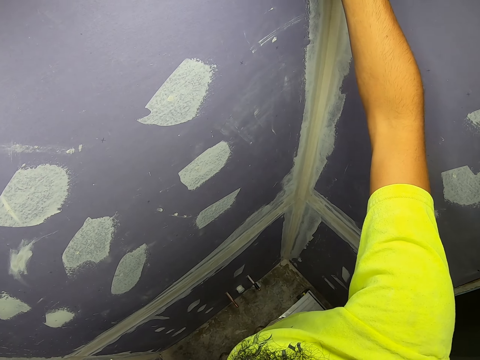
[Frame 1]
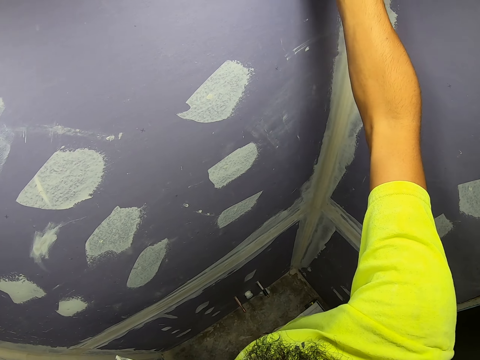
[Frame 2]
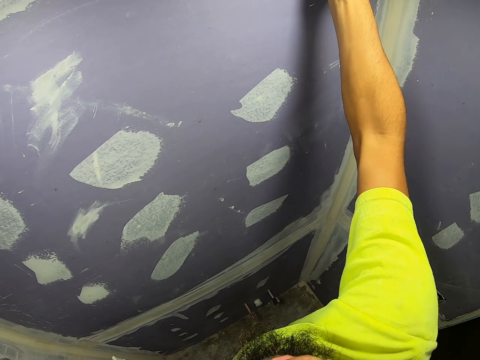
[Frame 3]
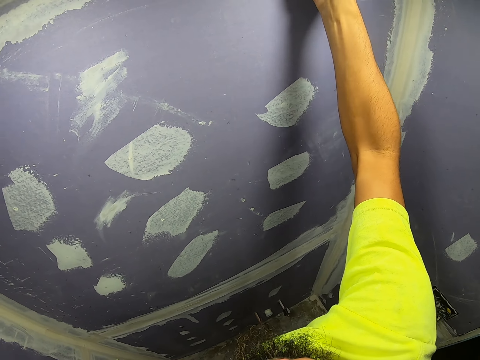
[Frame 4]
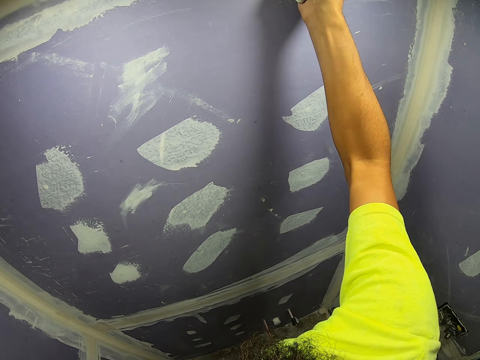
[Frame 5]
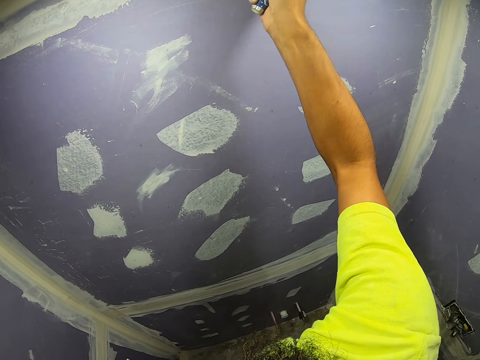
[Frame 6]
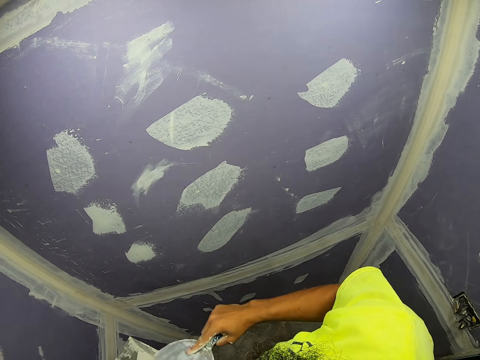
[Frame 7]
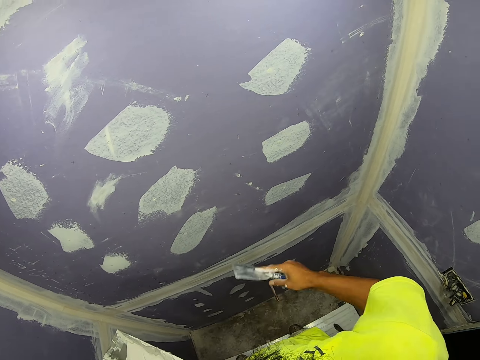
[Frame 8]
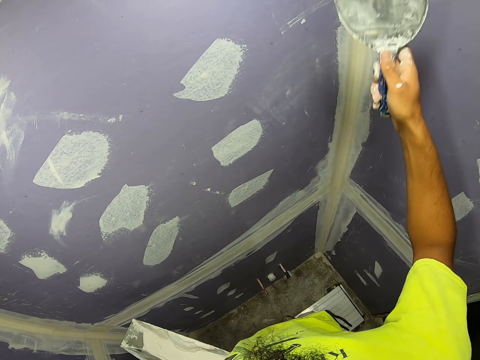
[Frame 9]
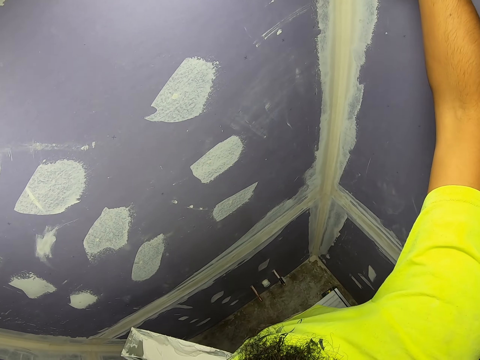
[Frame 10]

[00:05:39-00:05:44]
The camera wearer cleans the scraper on the venetian plaster tray. They paint the wall. They remove the excess venetian plaster with the scraper.

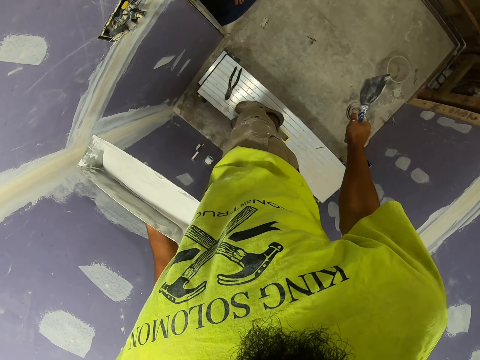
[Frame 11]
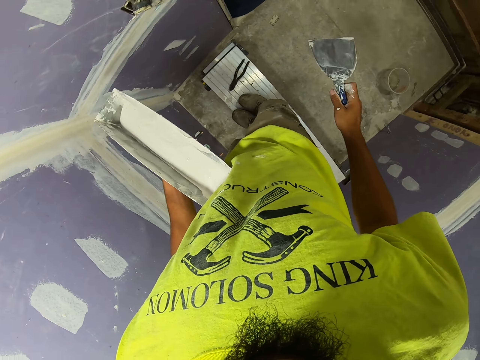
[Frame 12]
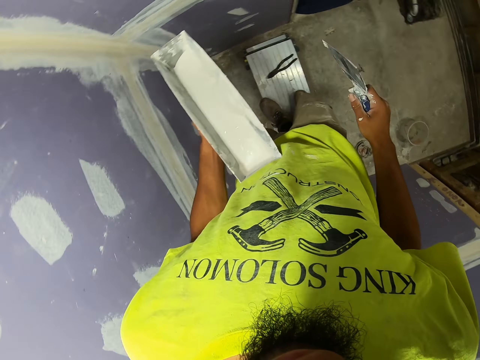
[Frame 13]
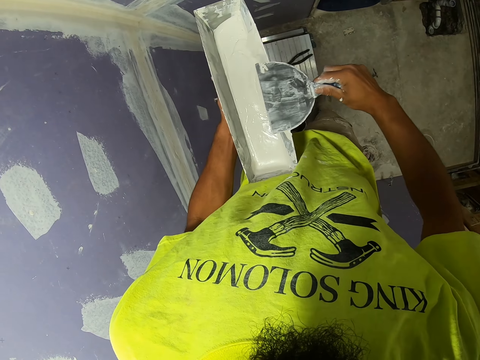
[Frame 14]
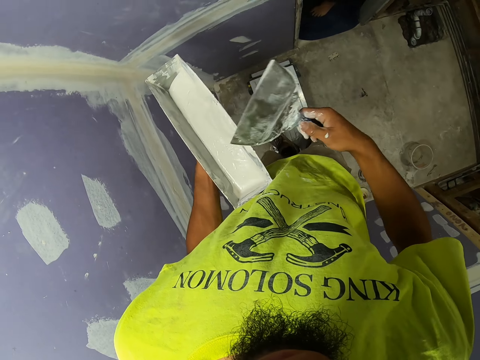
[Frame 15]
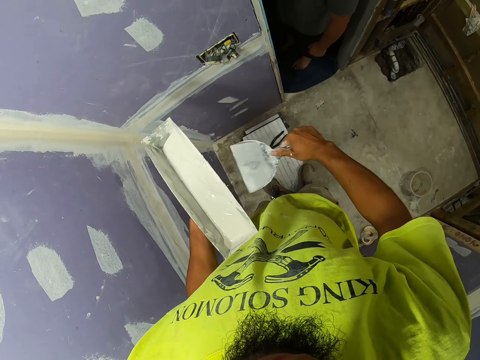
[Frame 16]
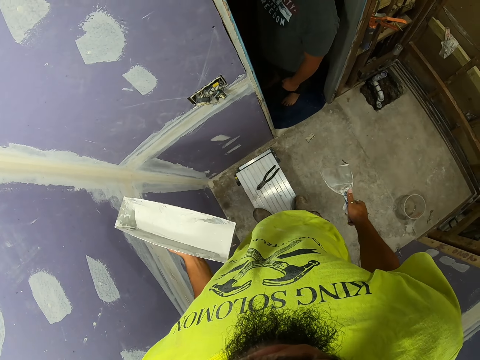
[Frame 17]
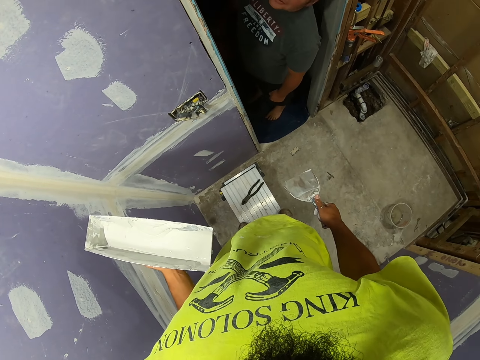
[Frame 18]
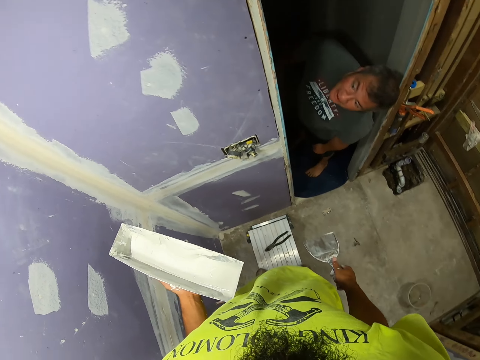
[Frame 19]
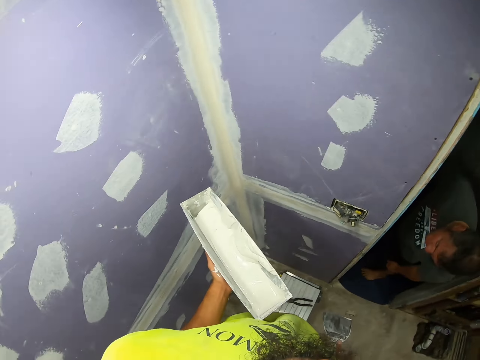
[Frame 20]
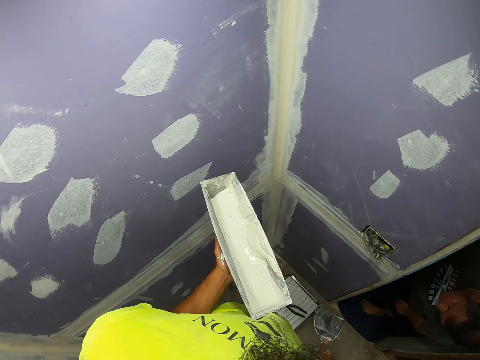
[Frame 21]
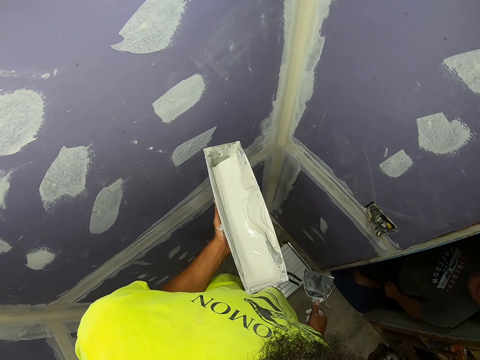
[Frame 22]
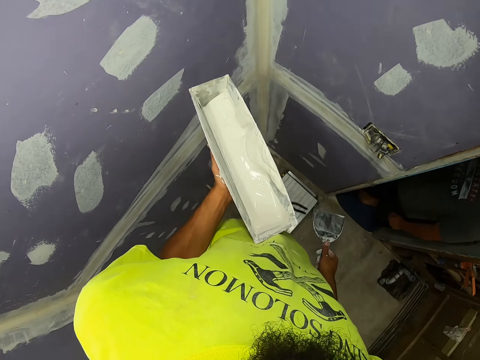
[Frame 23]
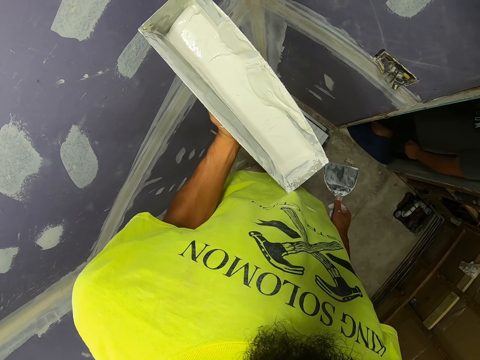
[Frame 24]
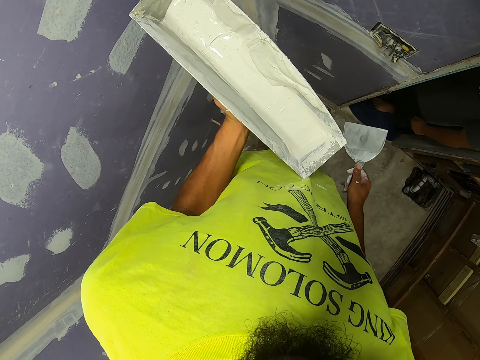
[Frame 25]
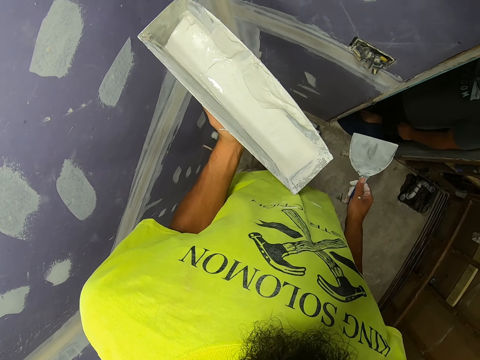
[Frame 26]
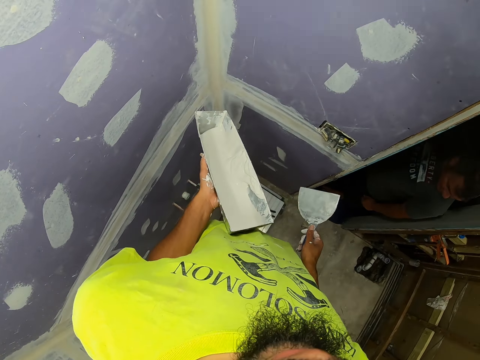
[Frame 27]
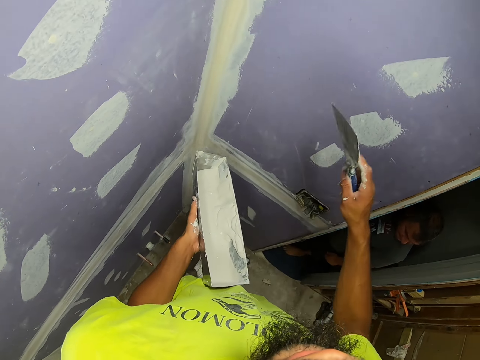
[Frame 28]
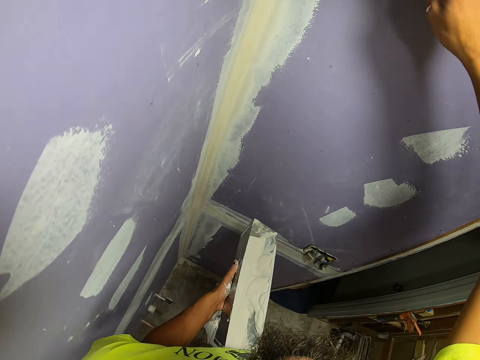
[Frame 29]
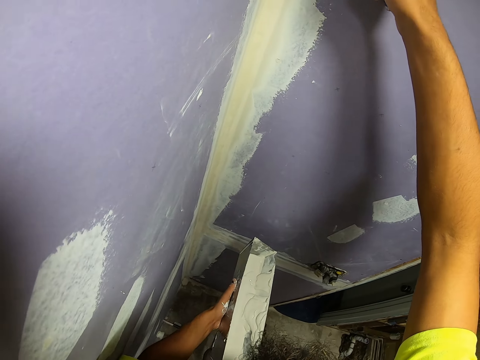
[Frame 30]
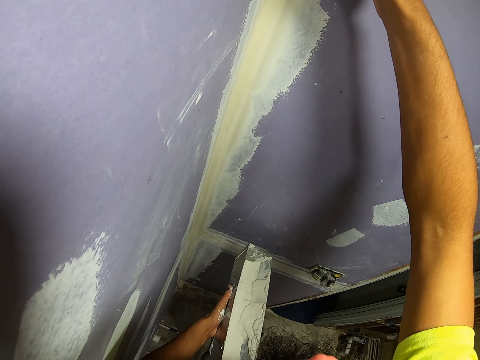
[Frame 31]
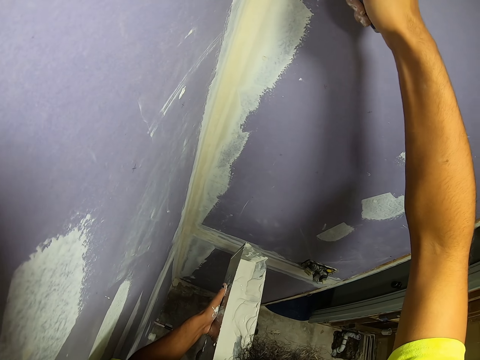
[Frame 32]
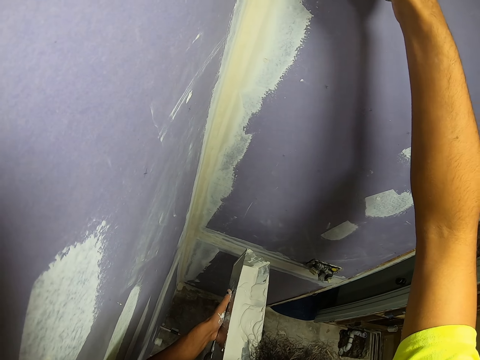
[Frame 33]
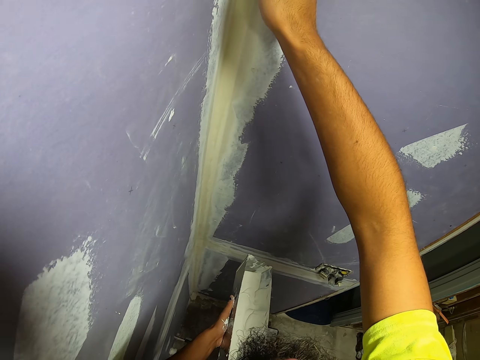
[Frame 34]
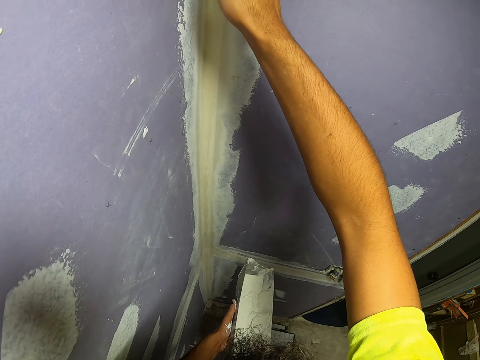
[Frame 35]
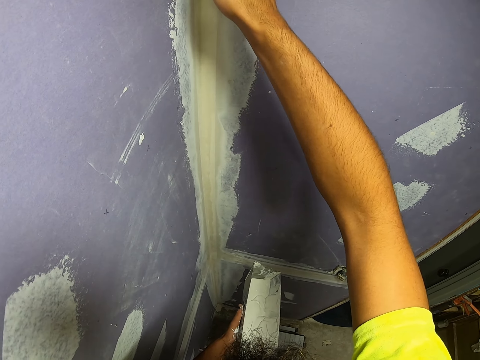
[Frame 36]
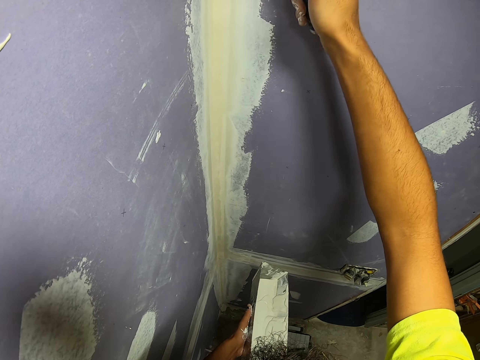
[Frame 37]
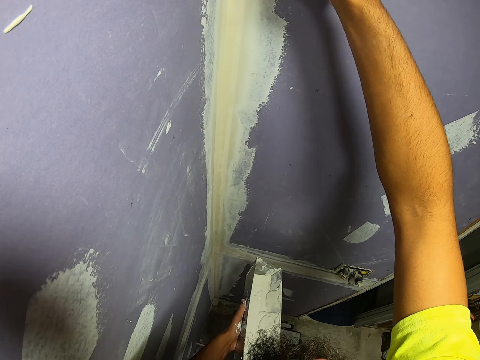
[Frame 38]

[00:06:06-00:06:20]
The camera wearer removes excess paint. They clean the scraper on the venetian plaster tray. They look around. They paint the wall. They remove the excess venetian plaster with the scraper.

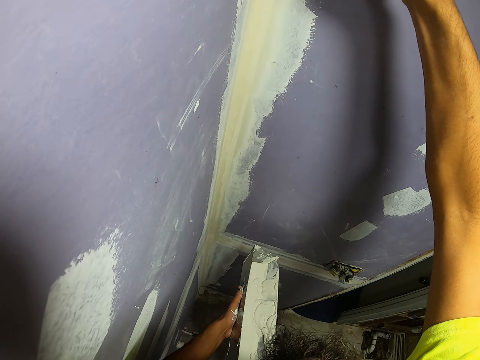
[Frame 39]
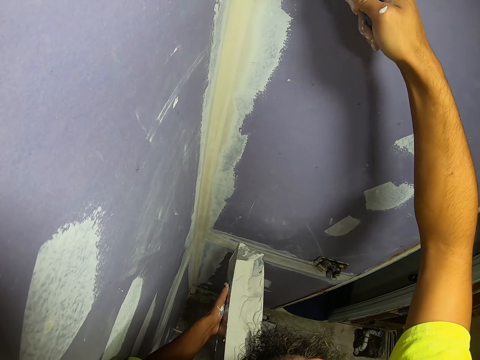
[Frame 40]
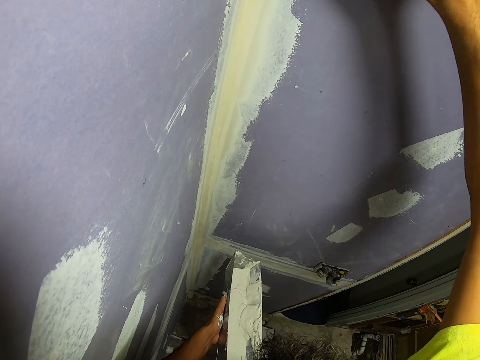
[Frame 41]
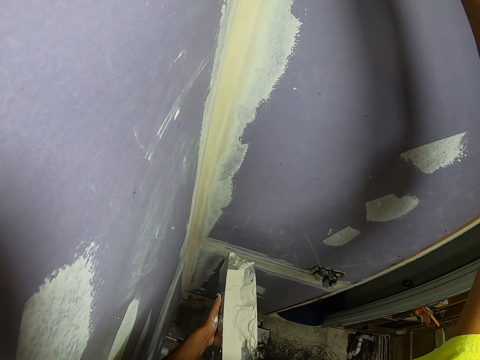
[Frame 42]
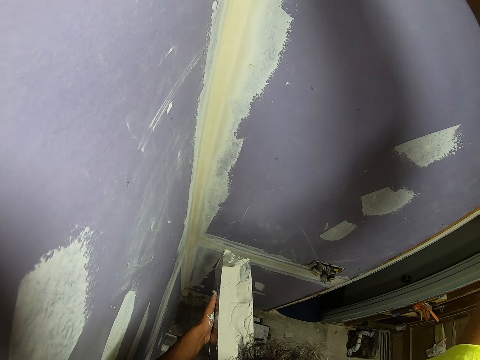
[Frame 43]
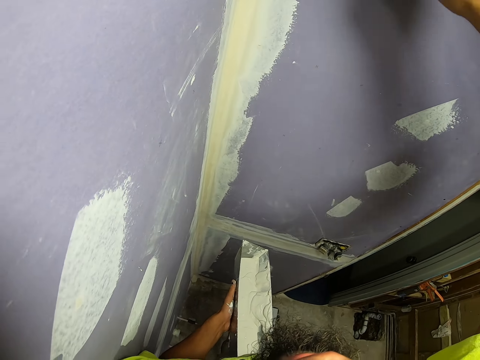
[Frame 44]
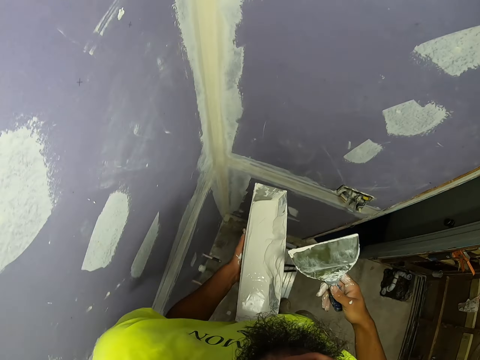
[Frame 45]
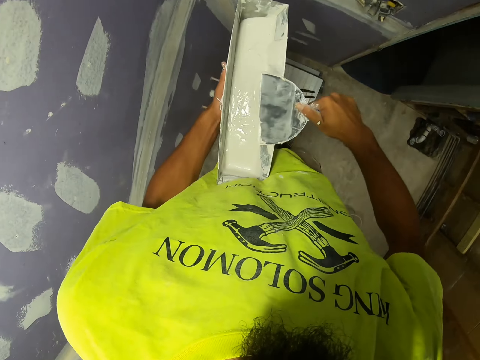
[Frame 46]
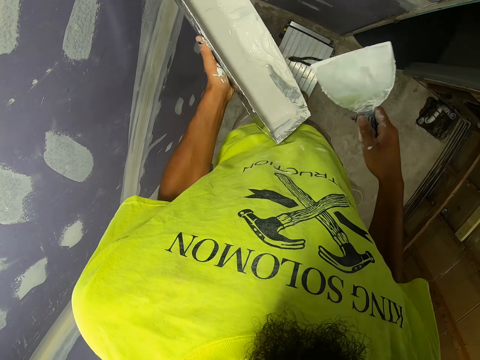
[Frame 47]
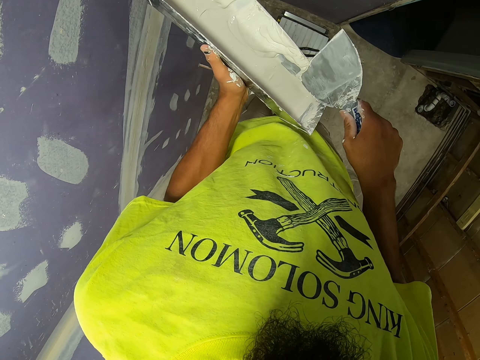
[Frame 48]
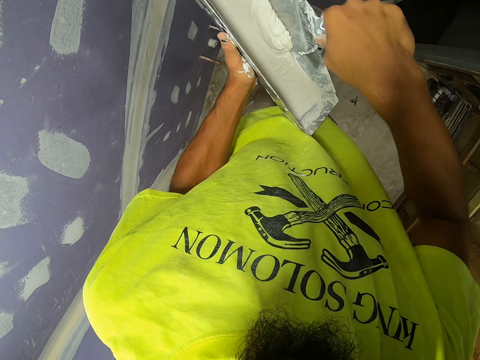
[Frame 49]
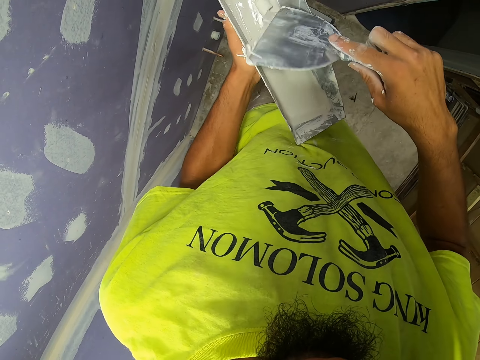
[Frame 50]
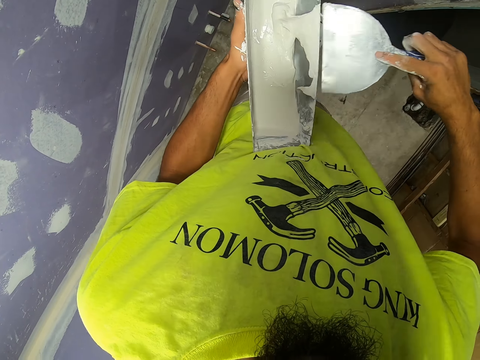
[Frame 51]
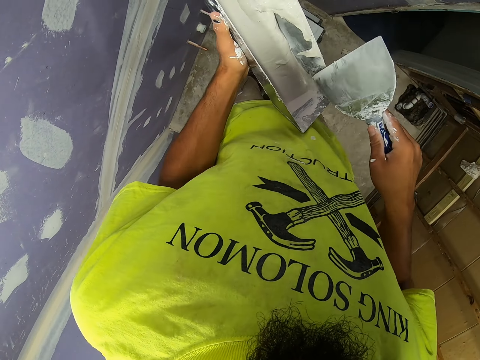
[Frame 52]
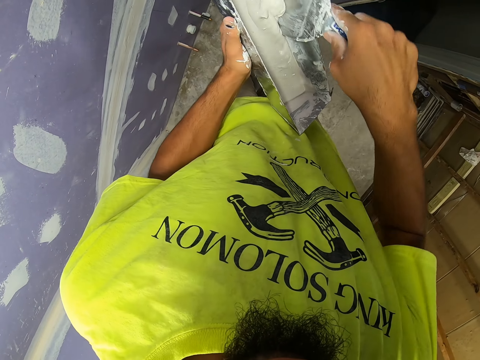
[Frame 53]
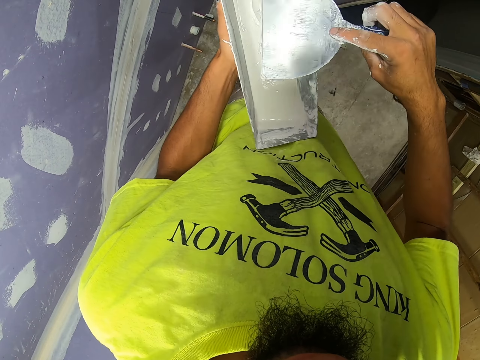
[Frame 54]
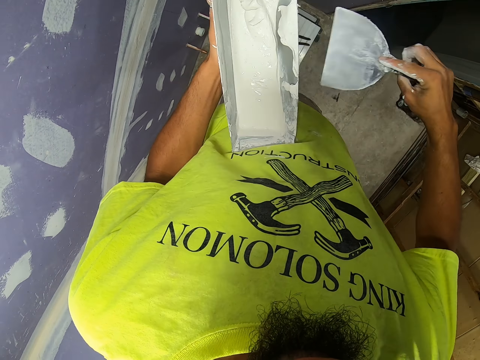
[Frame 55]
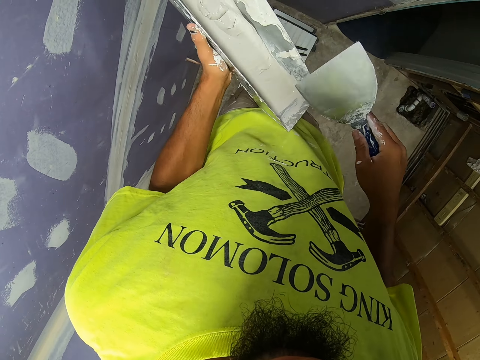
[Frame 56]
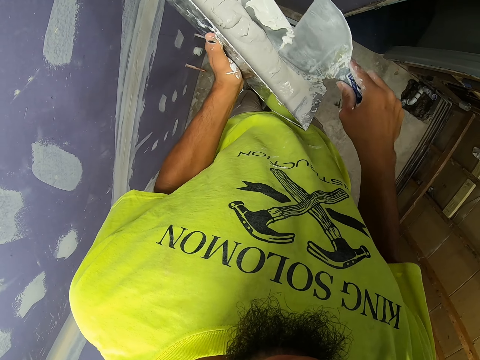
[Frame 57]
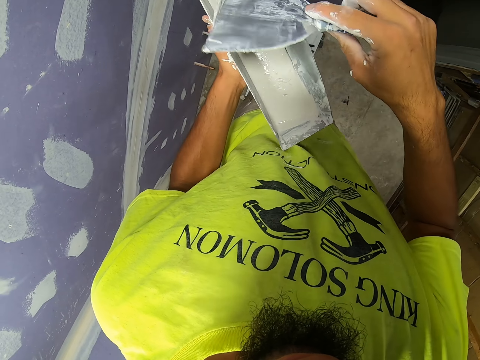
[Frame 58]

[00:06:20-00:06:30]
The camera wearer removes excess paint. They clean the scraper on the venetian plaster tray. They scoop the paint. They remove the paint. They scoop the paint. They remove the excess paint. They scoop the paint.
